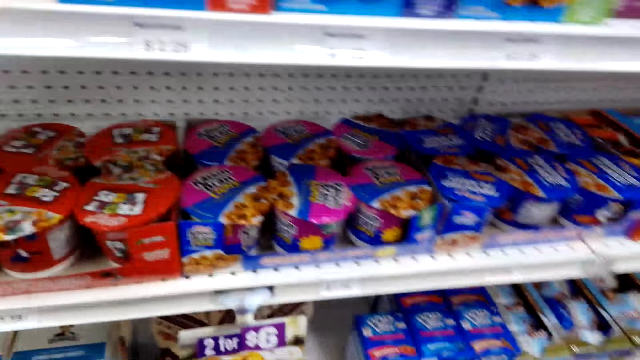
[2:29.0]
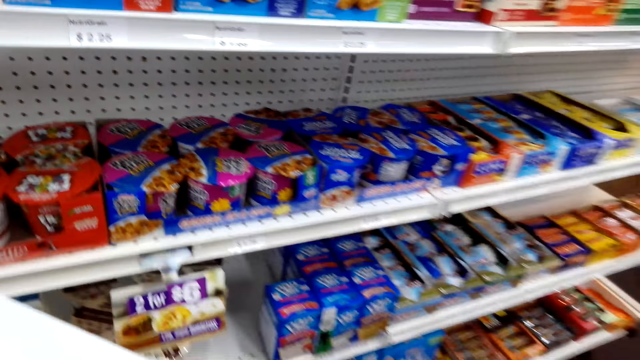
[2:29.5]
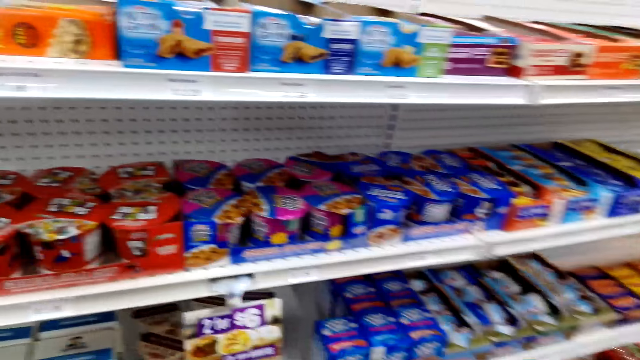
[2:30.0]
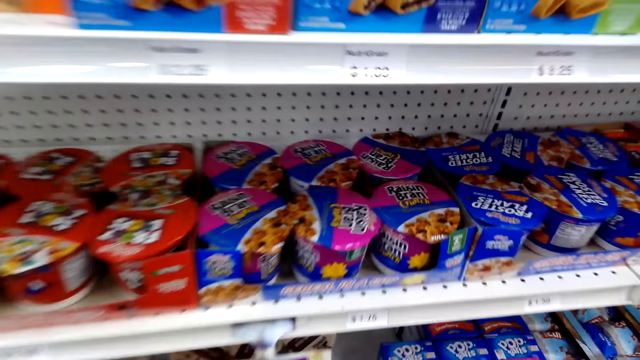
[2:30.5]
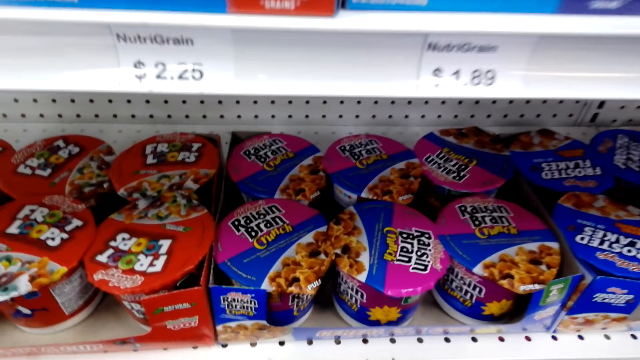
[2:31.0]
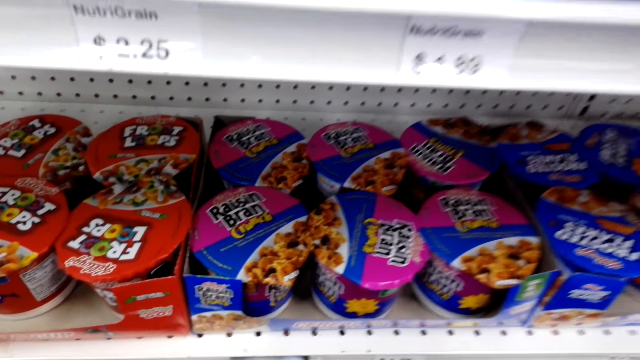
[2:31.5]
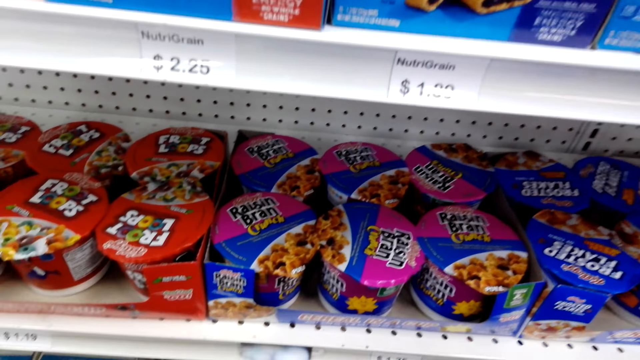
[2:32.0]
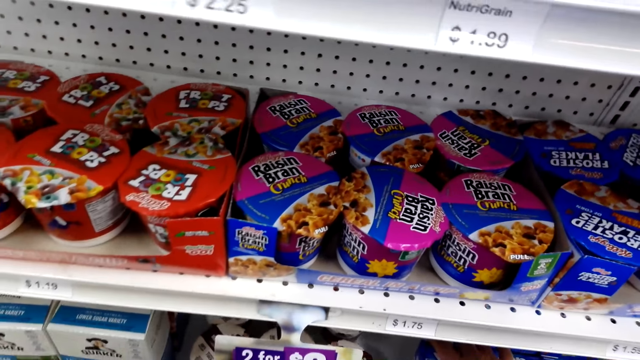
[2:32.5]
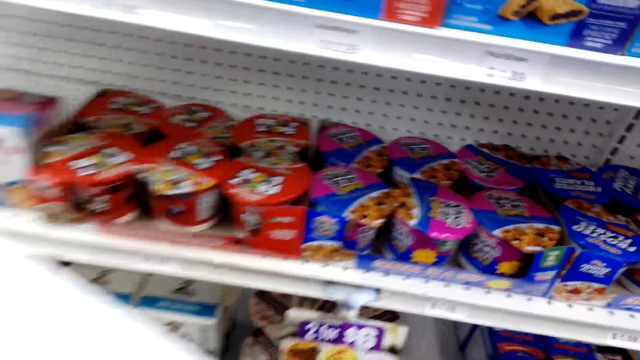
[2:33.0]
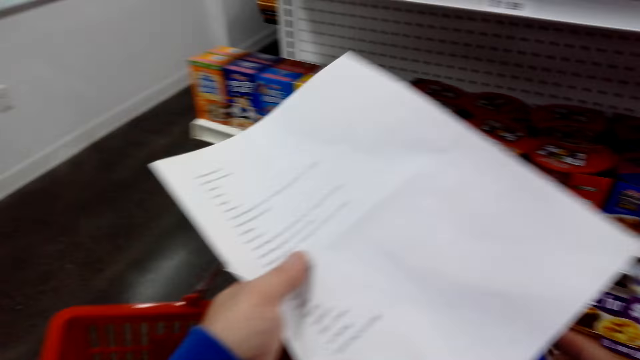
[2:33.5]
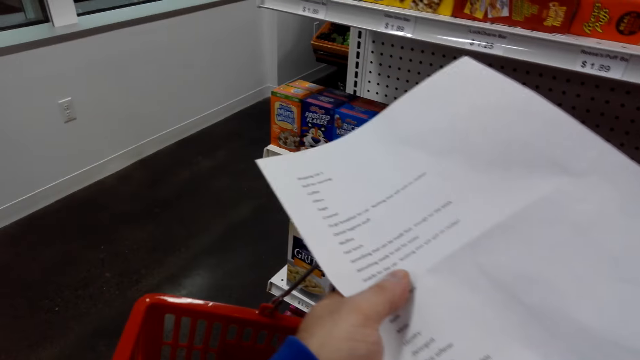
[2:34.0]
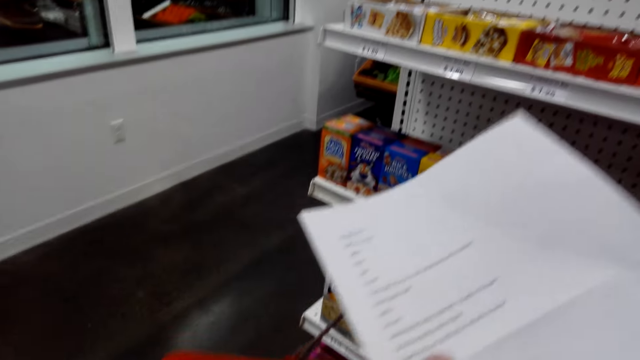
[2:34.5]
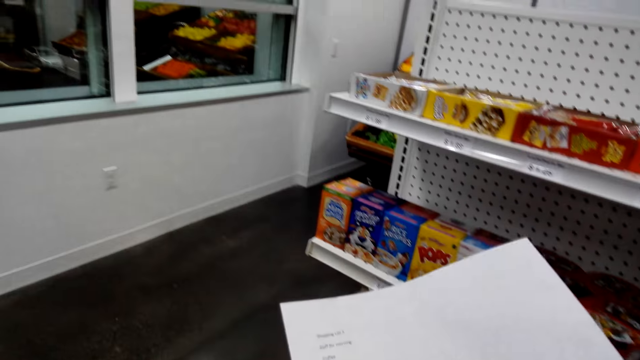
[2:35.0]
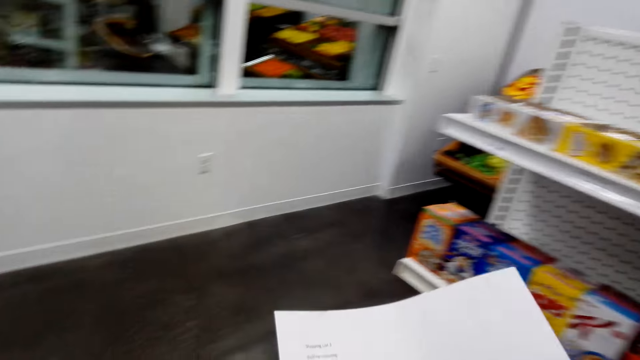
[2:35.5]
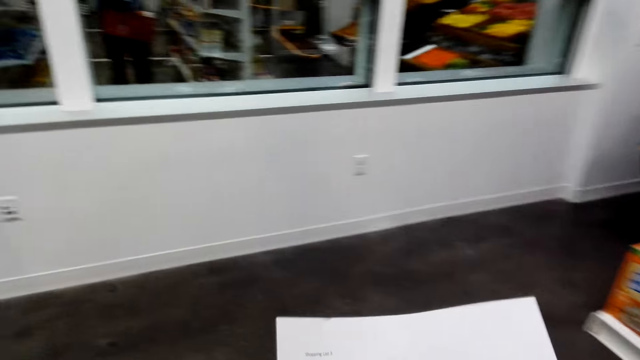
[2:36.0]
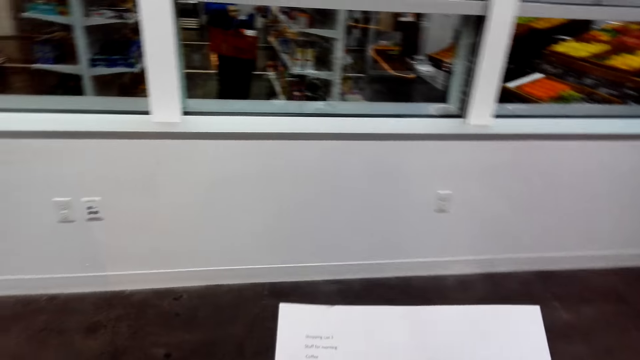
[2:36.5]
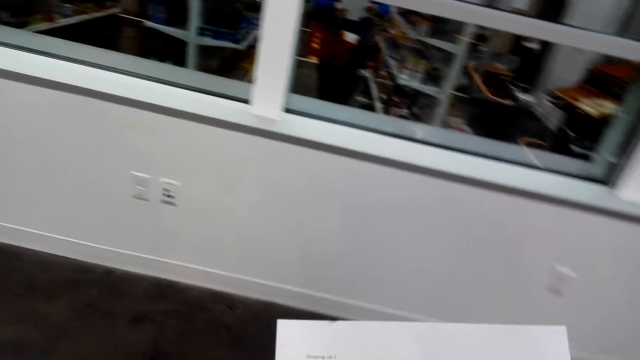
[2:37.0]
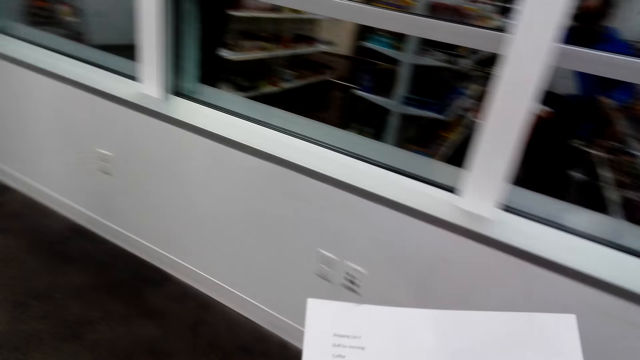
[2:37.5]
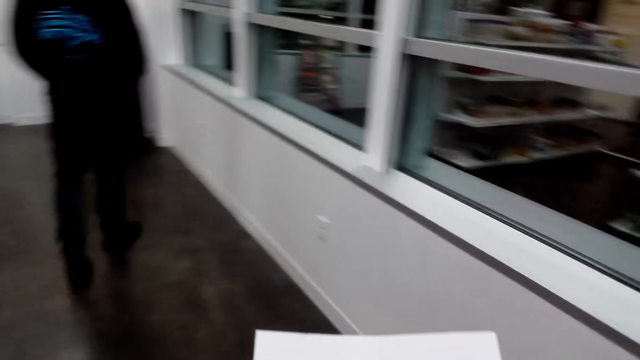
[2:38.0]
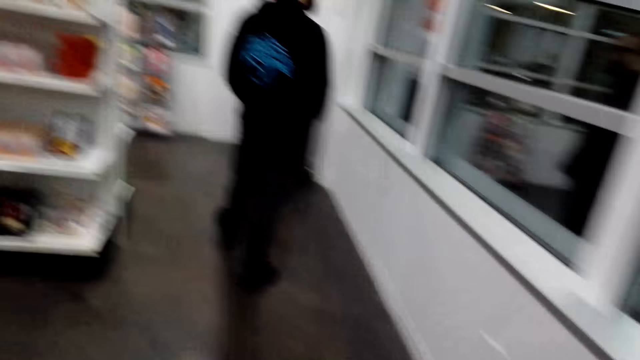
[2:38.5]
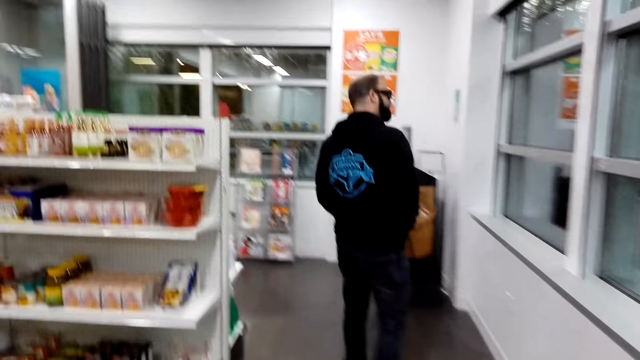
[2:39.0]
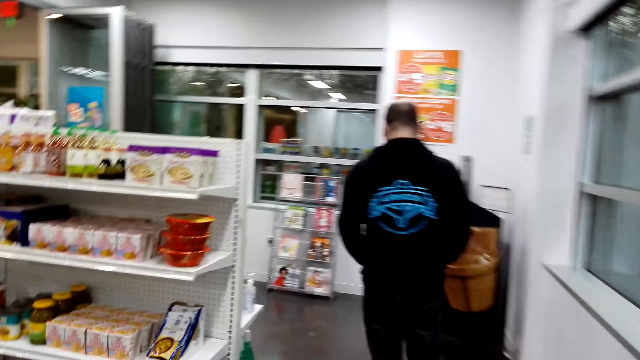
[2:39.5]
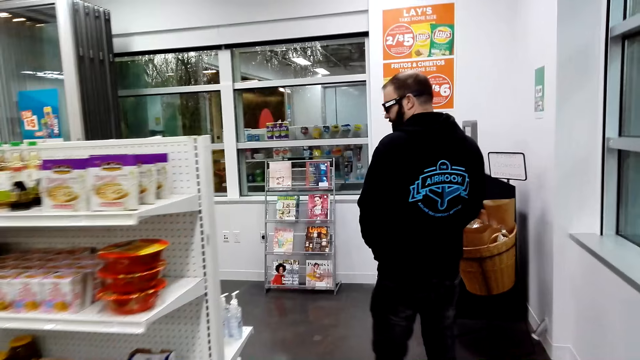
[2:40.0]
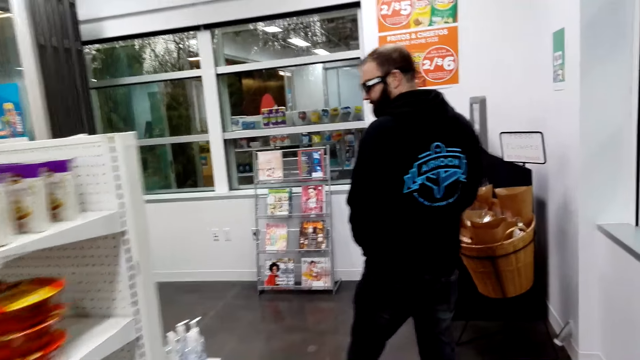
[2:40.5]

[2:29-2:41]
The camera wearer takes a food item. They pack the item in the basket. They look at the piece of paper and walk around the room. A person walks around.

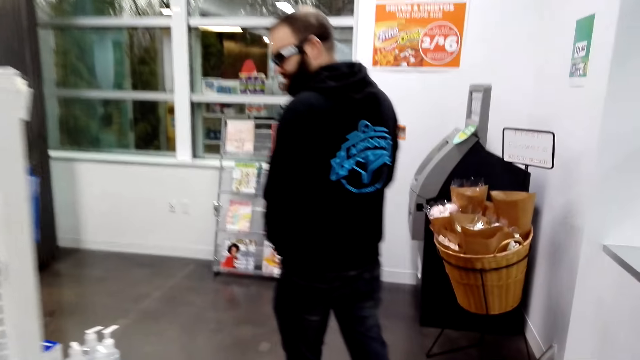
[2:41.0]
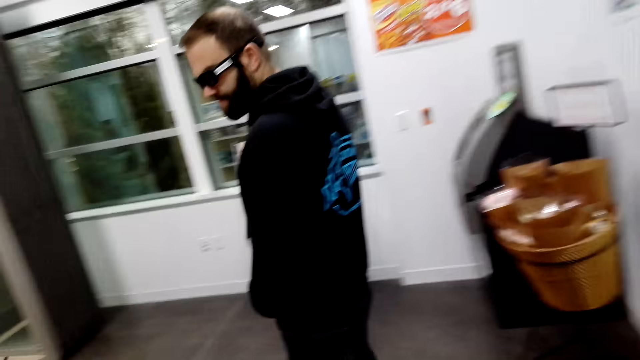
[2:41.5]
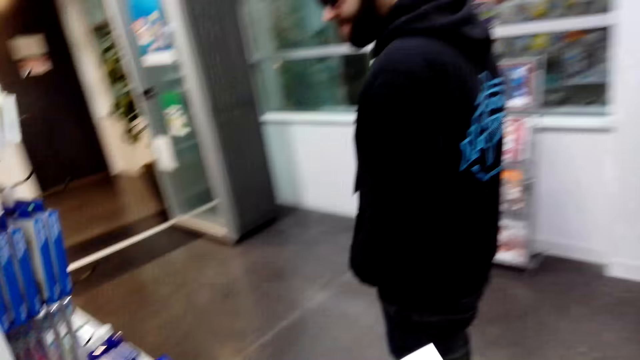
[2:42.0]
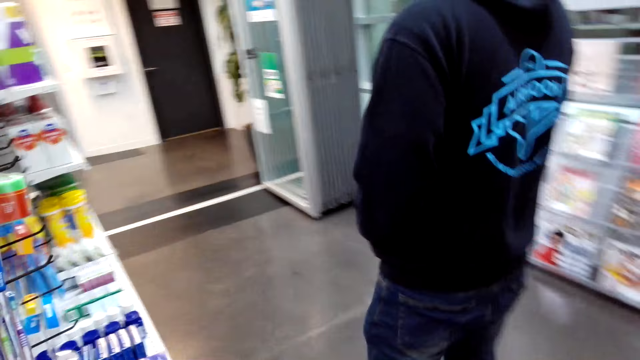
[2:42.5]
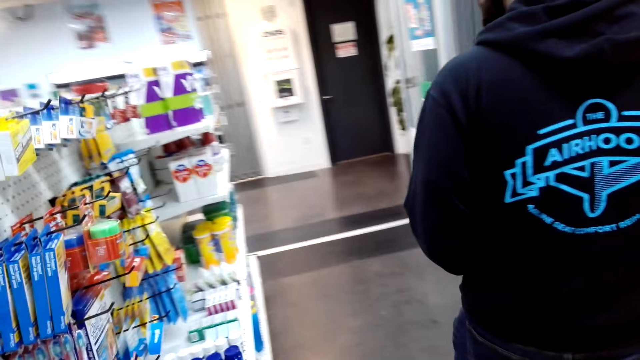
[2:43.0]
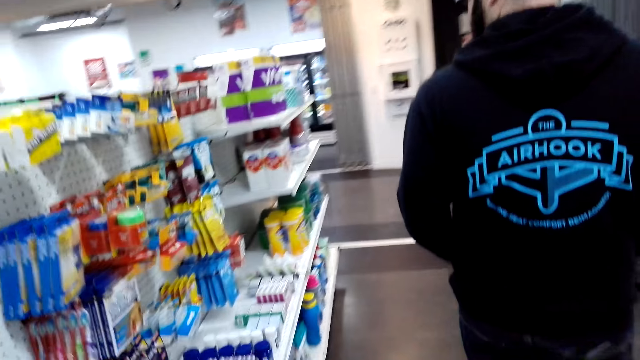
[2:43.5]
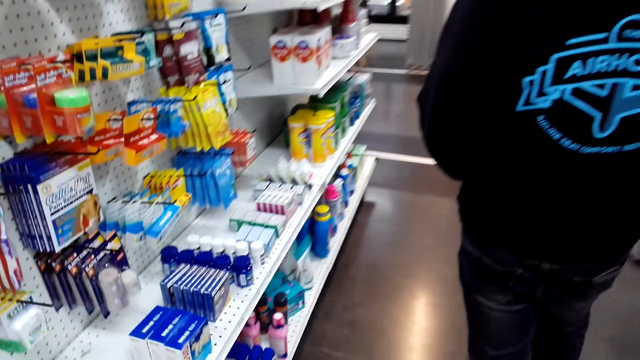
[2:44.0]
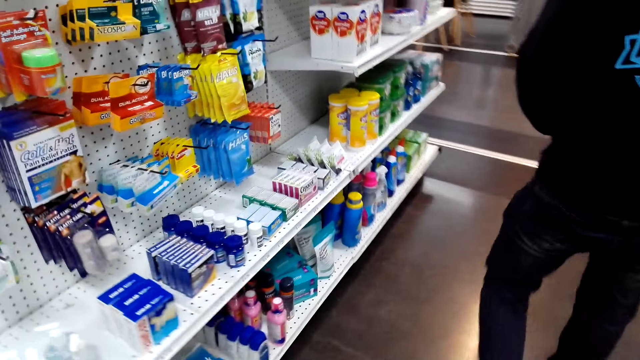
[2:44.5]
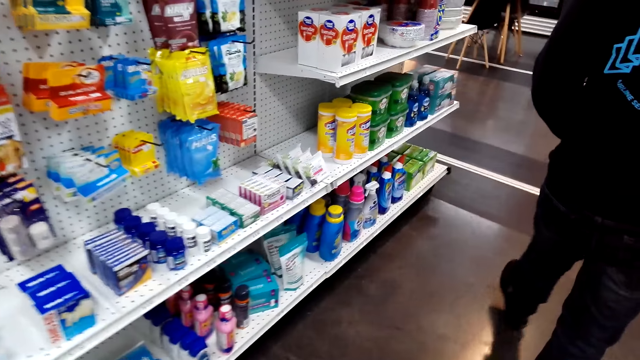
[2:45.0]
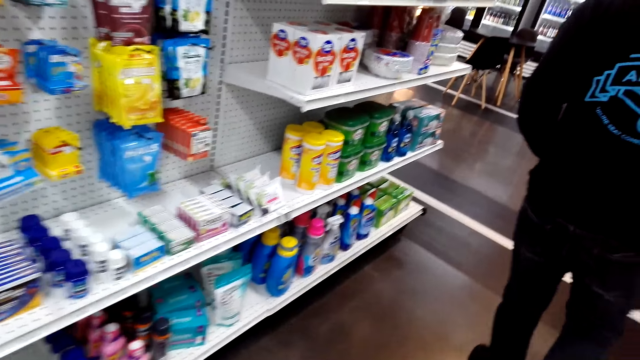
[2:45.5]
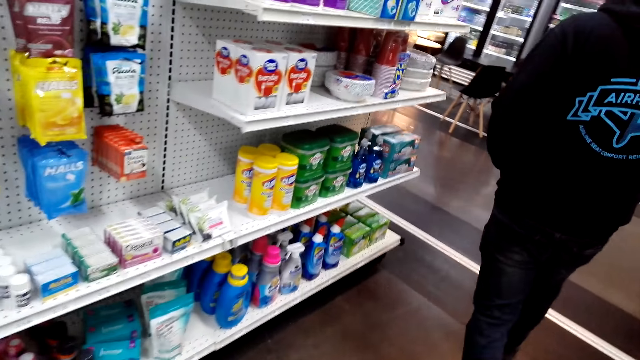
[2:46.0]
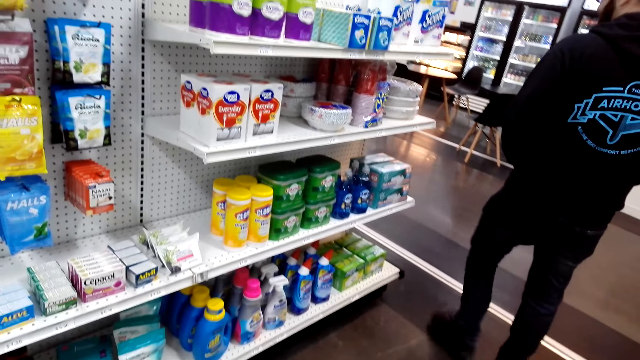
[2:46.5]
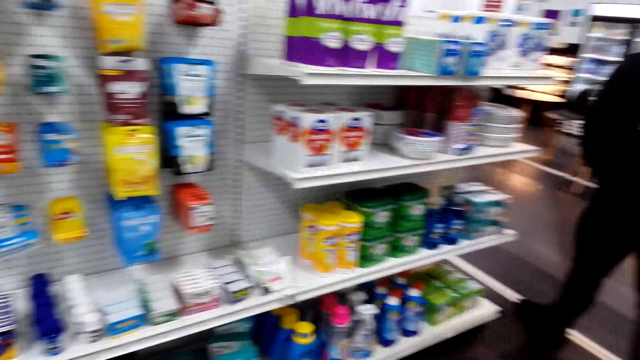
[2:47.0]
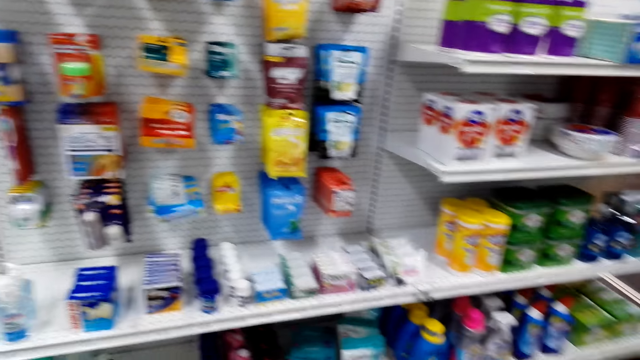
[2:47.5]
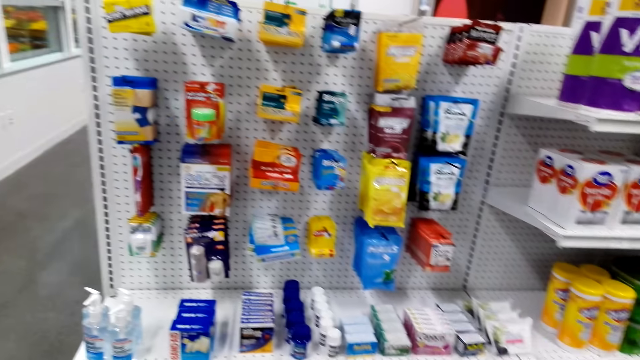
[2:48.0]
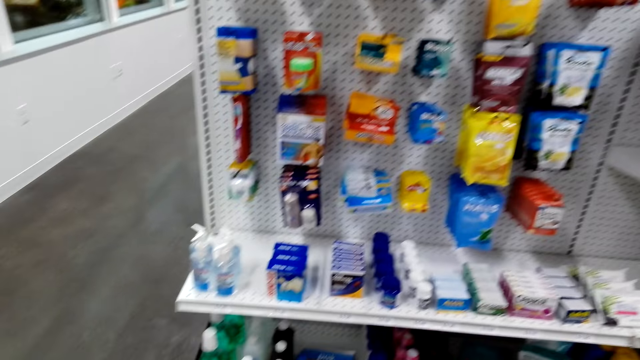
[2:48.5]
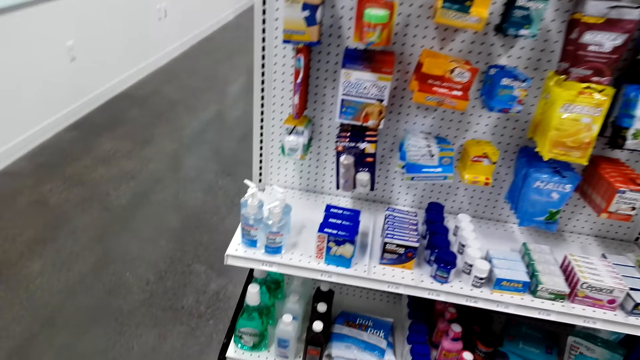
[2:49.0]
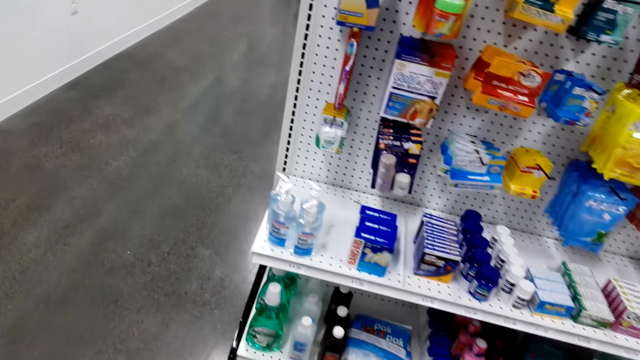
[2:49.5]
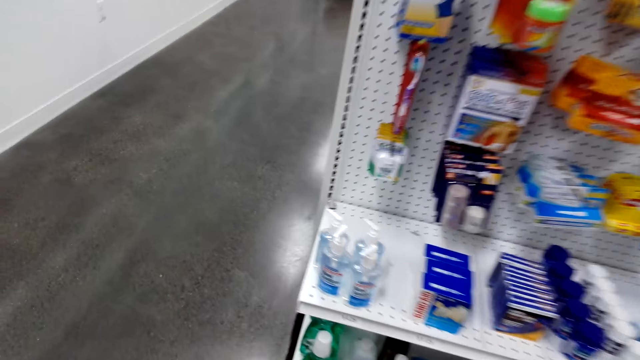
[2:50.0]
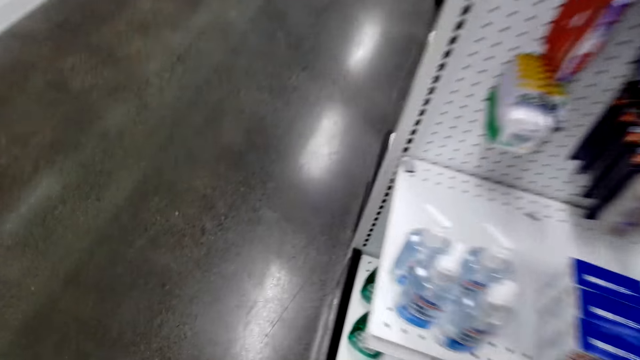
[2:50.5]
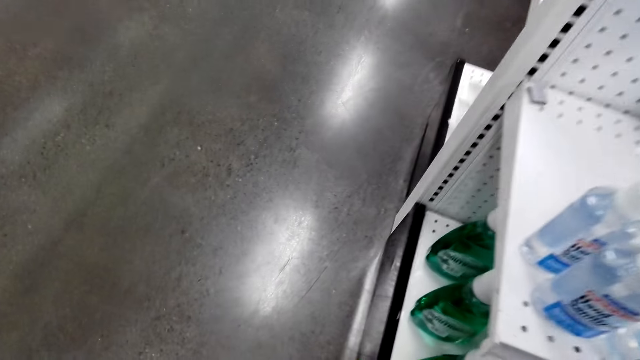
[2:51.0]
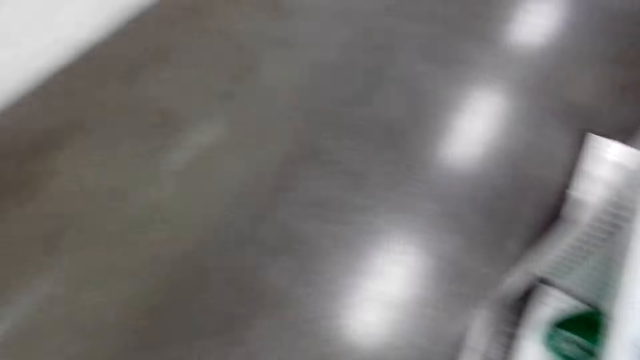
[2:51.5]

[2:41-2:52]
The camera wearer moves around. They look around.
